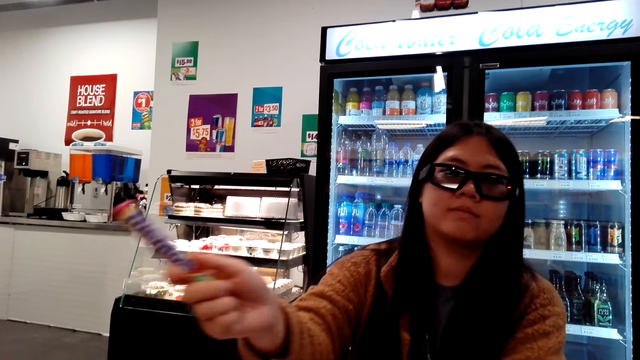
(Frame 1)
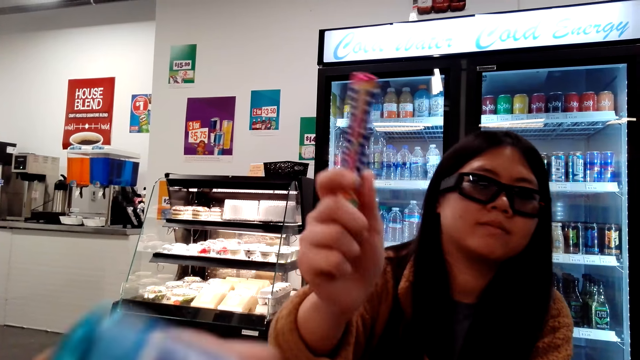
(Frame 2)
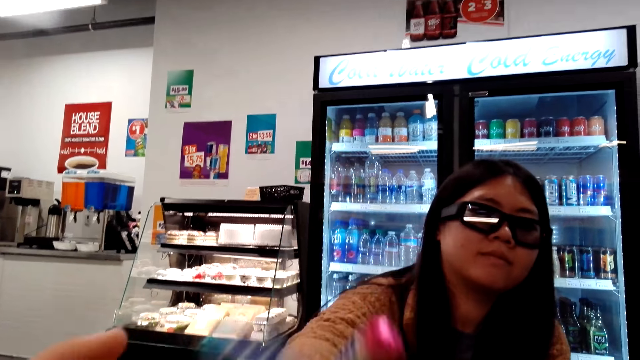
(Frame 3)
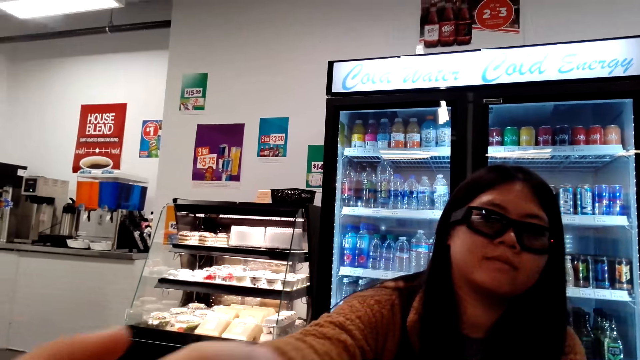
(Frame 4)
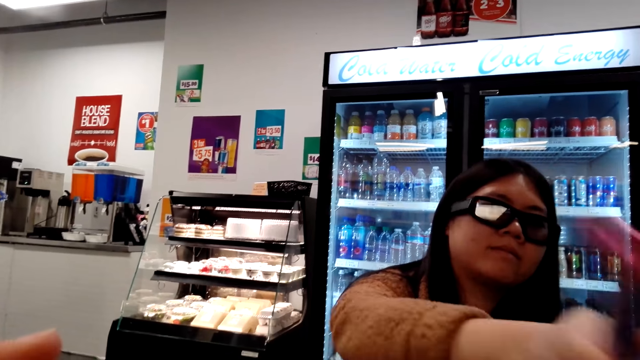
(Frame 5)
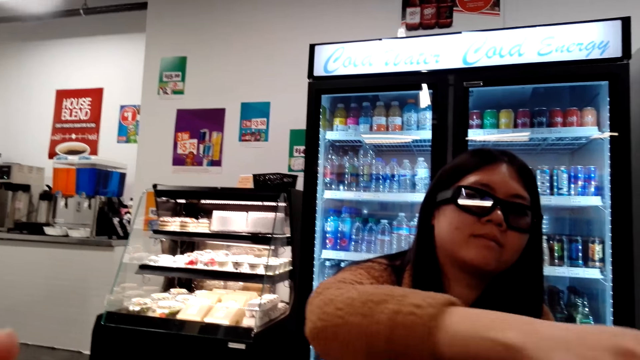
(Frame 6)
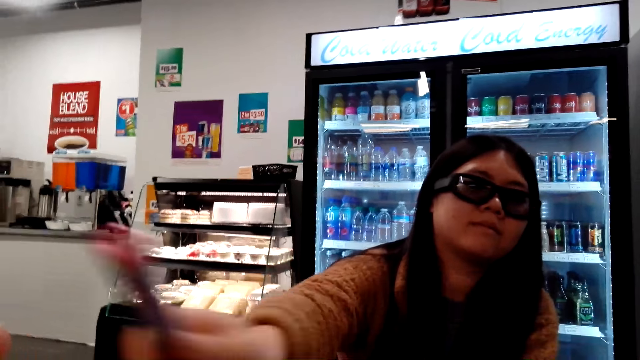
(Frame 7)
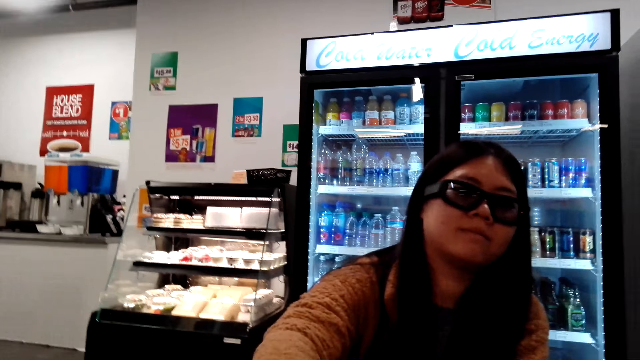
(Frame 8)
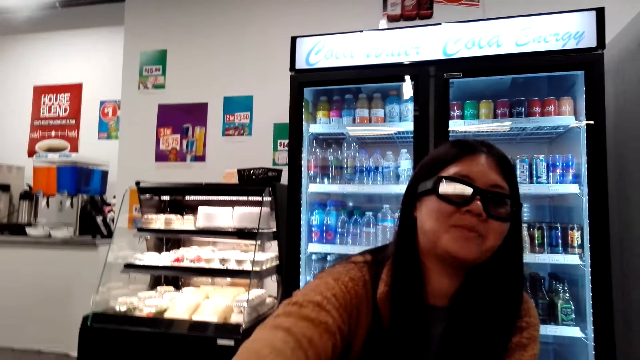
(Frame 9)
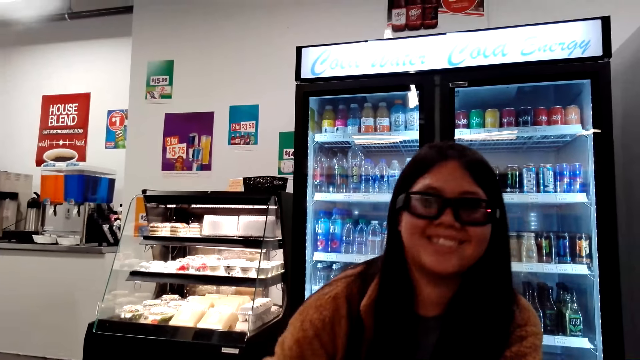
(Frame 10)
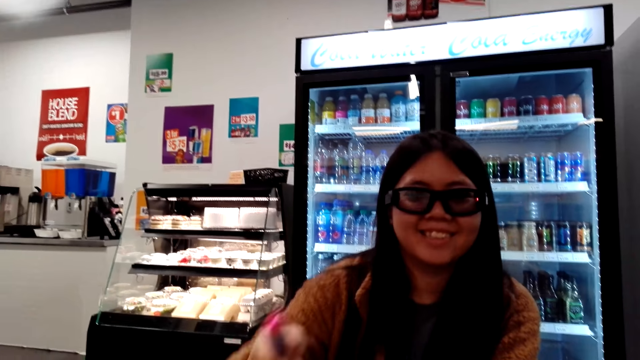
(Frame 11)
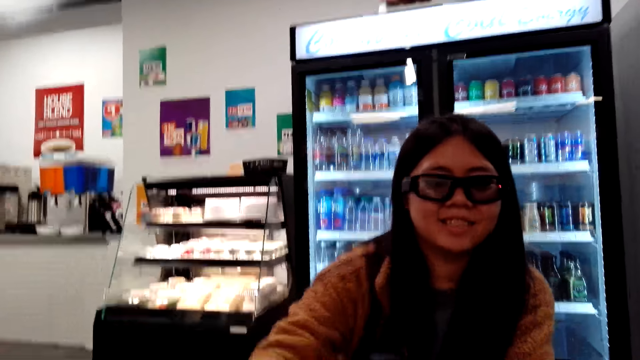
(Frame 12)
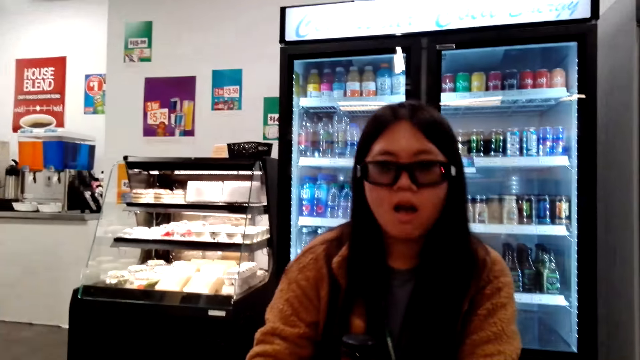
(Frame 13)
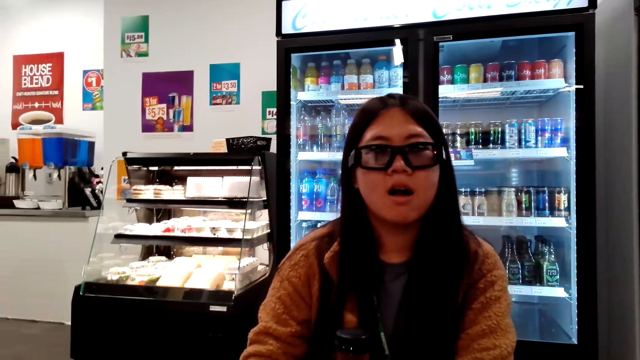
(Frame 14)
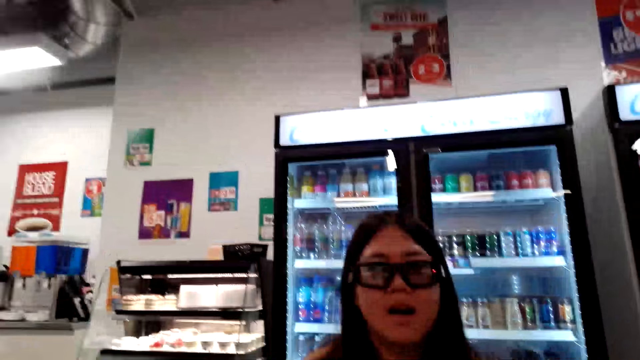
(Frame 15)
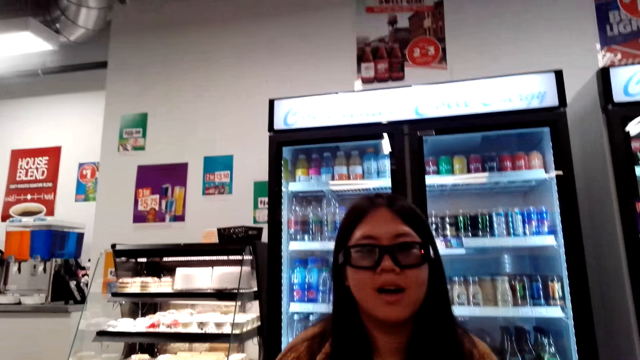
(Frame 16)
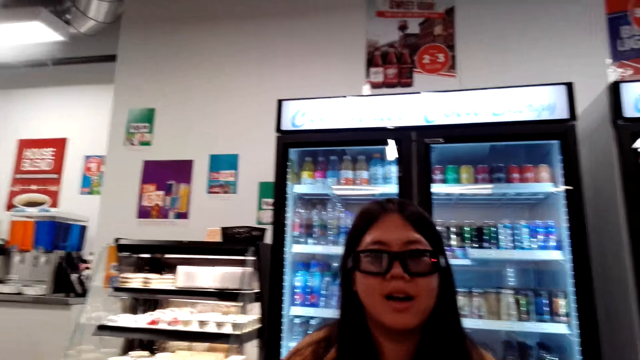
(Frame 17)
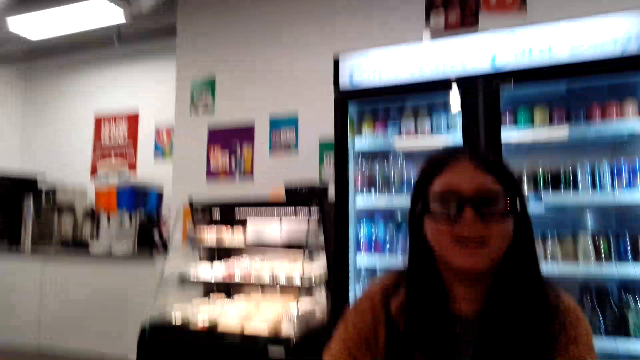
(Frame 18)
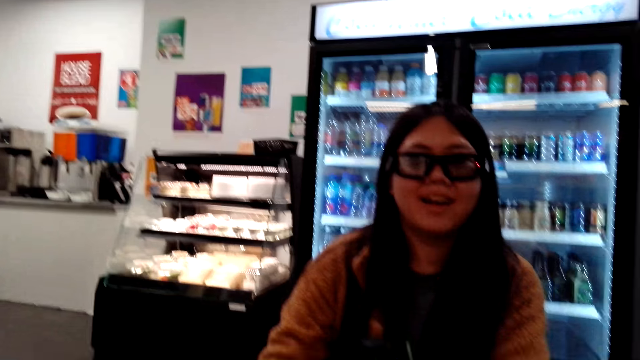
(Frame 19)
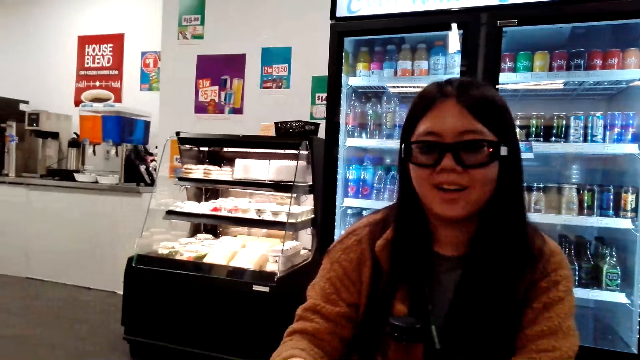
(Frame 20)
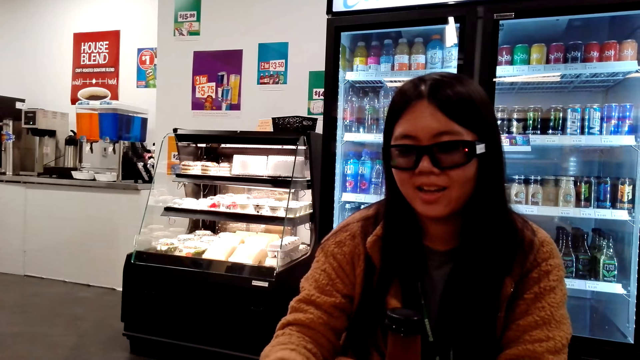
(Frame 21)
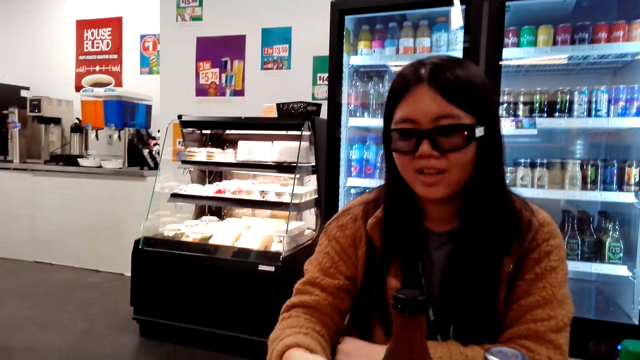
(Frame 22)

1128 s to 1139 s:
A woman plays with mentos.

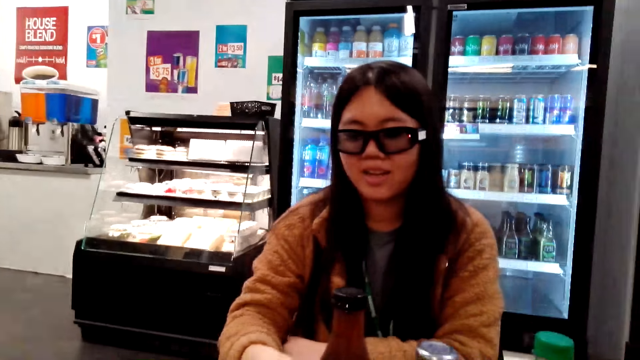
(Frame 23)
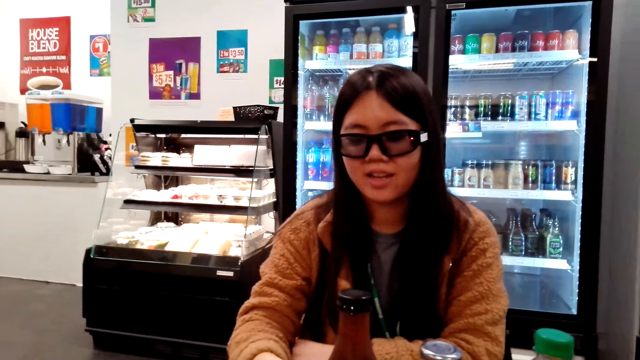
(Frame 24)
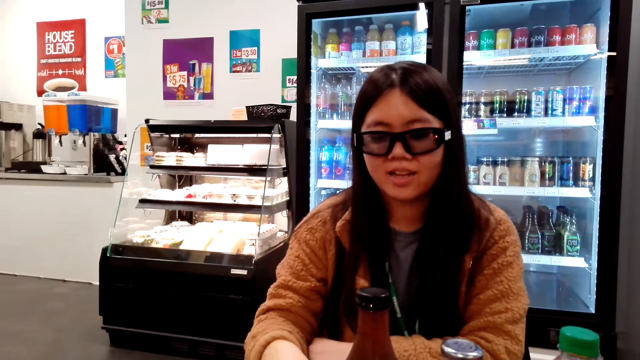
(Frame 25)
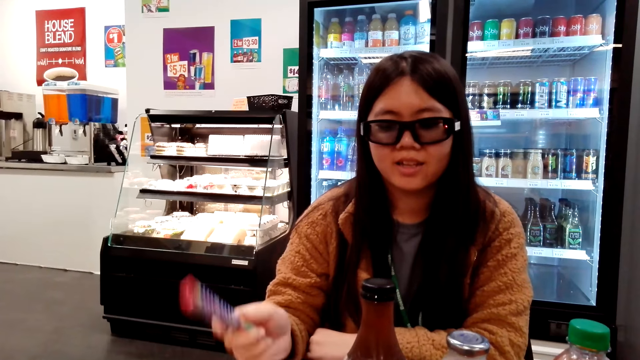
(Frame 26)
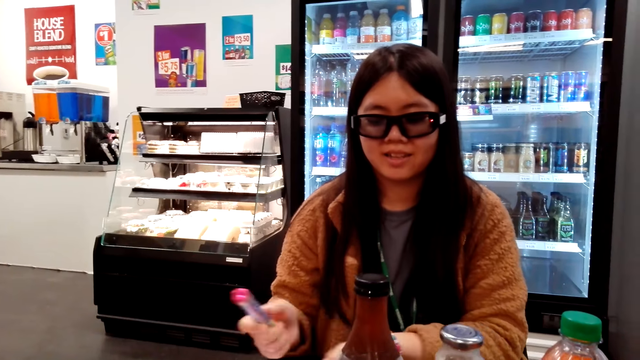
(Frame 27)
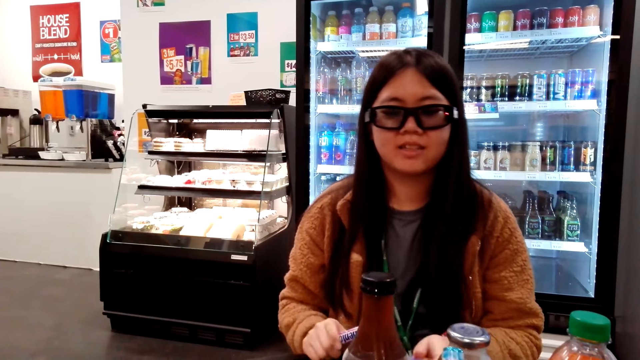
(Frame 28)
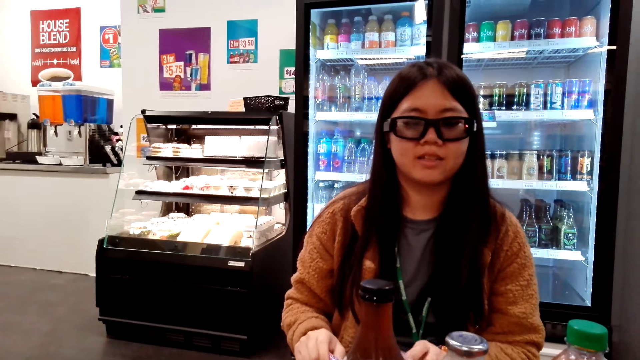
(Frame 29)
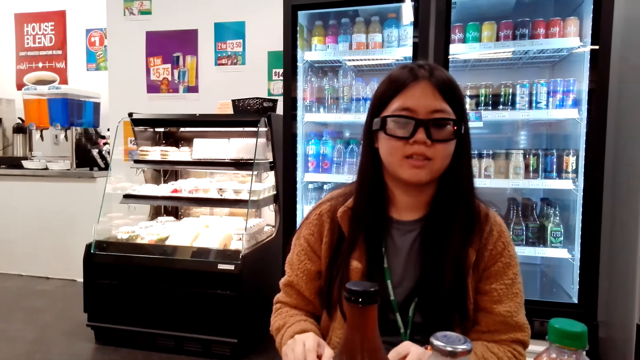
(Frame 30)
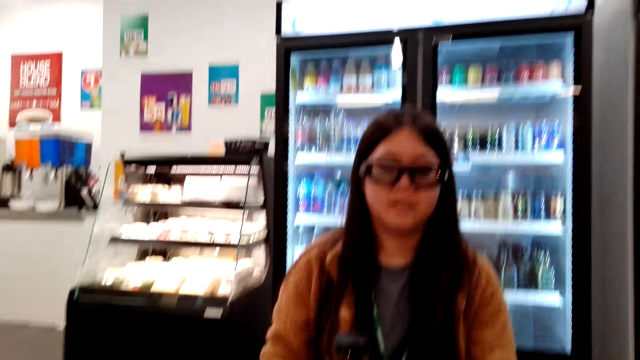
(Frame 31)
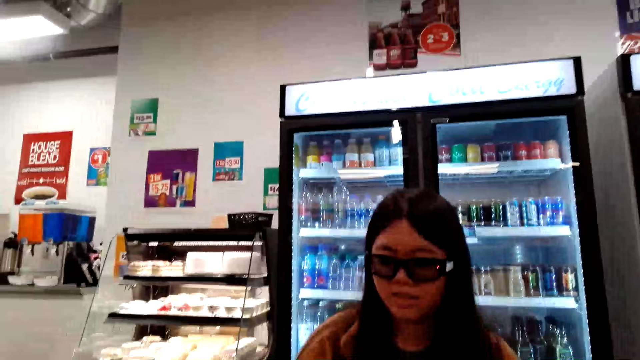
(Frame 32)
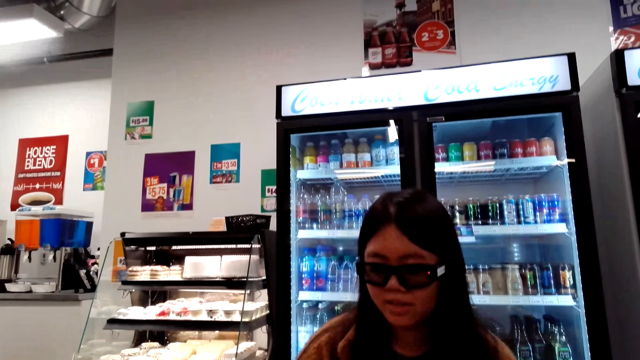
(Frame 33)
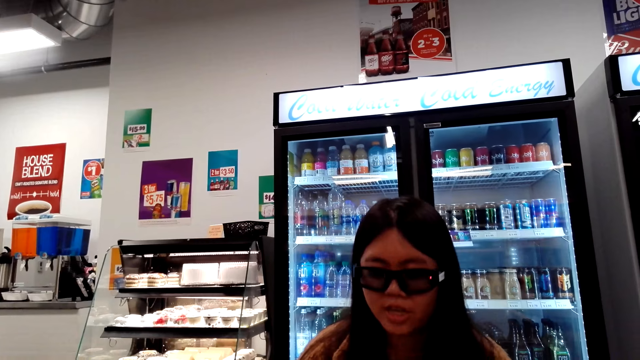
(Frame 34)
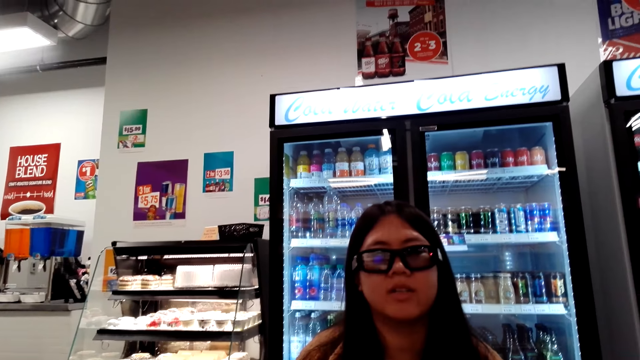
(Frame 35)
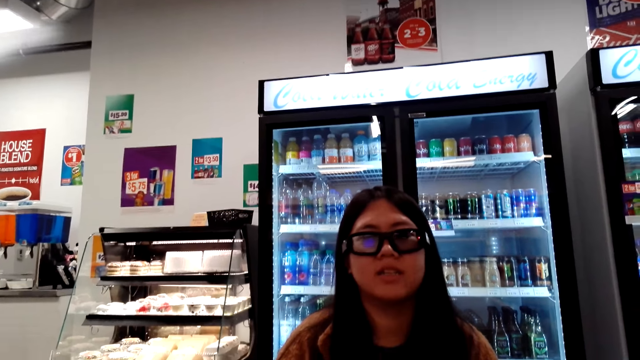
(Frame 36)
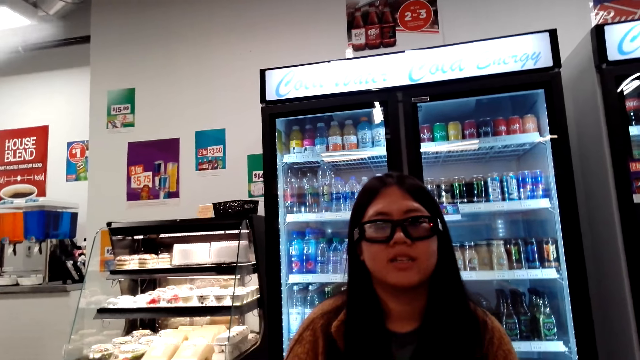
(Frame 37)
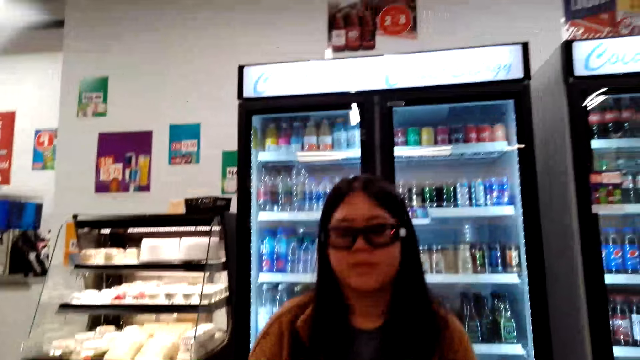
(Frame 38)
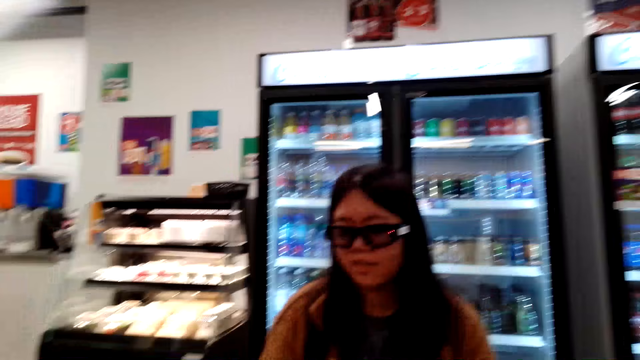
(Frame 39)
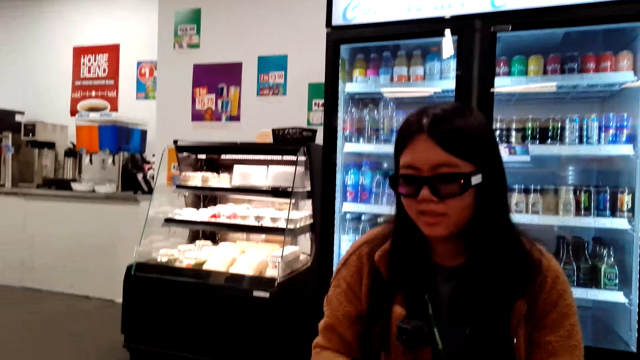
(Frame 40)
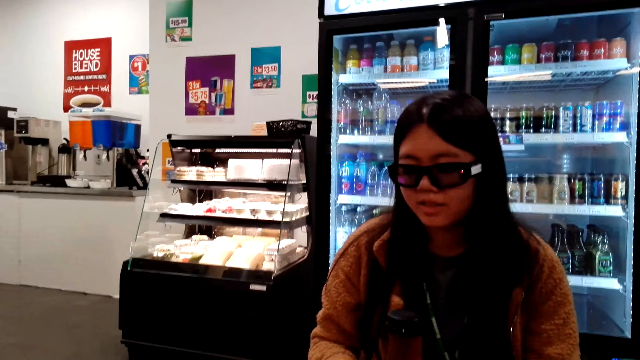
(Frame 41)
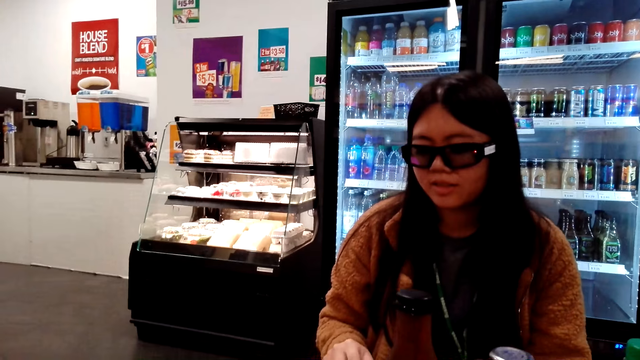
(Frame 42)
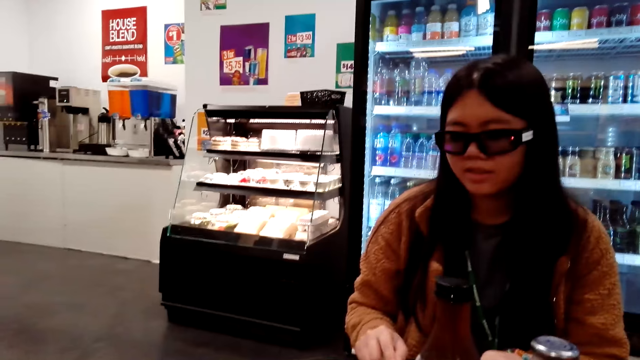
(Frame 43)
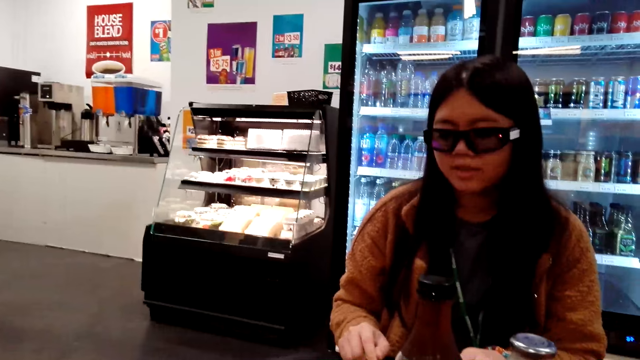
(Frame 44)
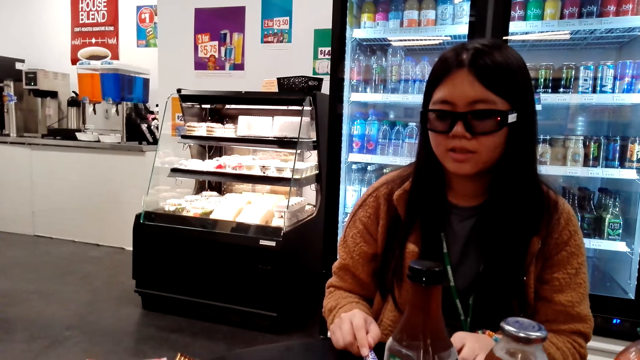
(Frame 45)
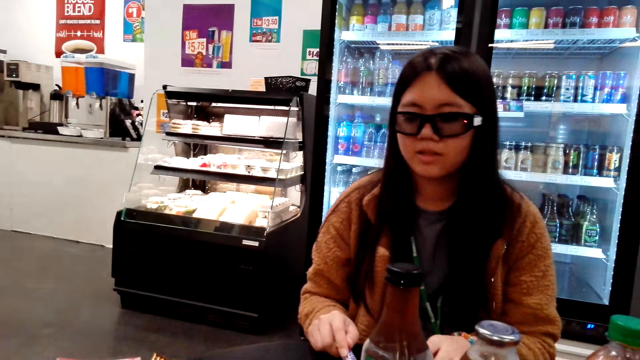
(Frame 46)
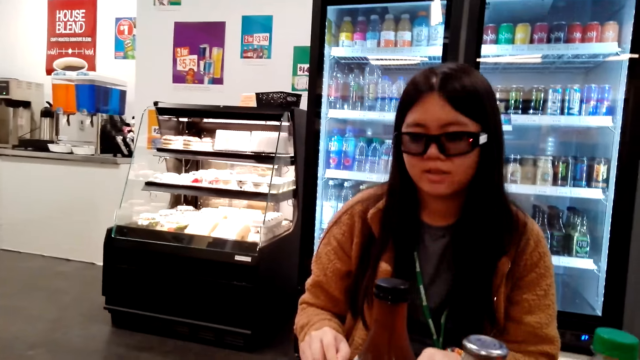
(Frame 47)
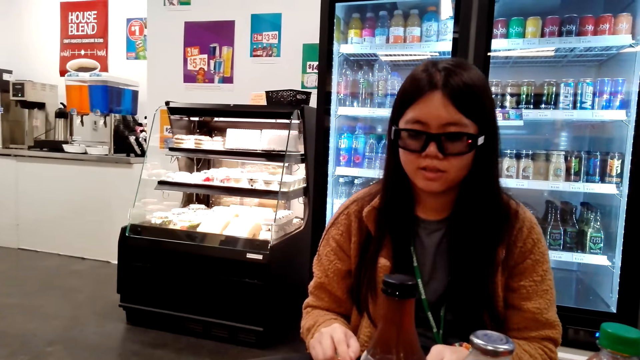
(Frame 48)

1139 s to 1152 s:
The camera wearer looks around the store. They talk to a woman.
